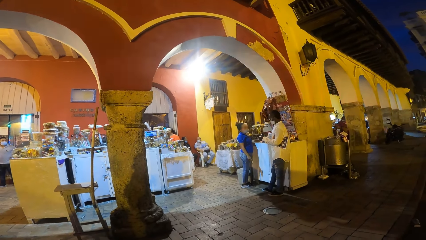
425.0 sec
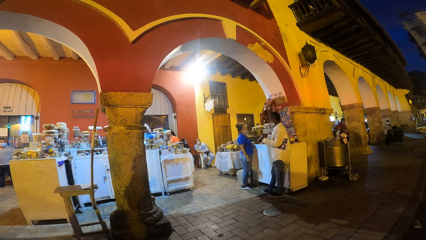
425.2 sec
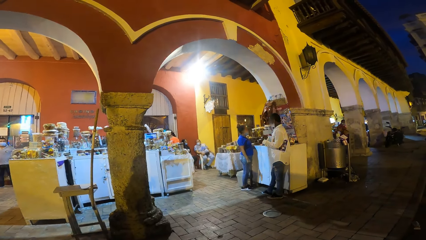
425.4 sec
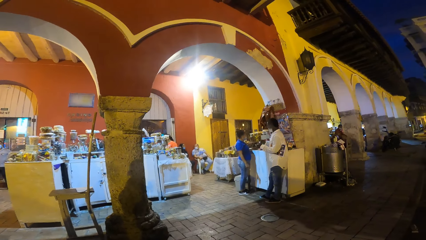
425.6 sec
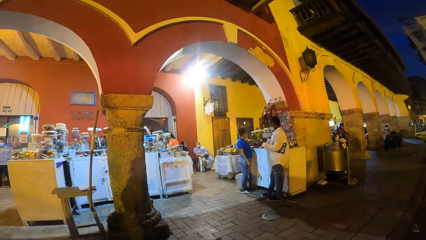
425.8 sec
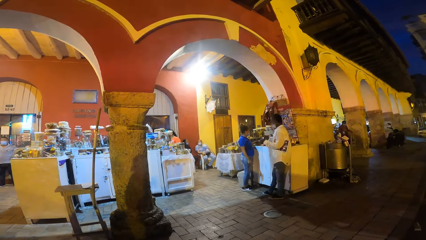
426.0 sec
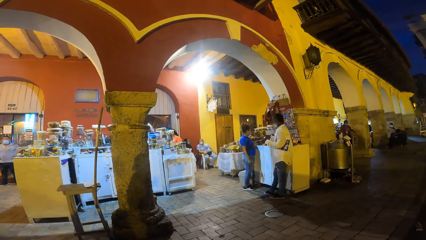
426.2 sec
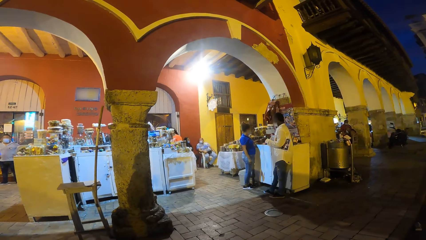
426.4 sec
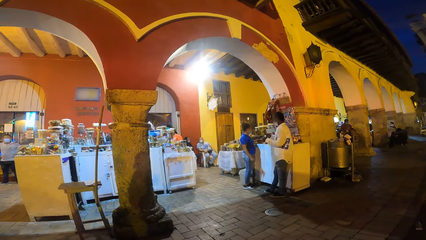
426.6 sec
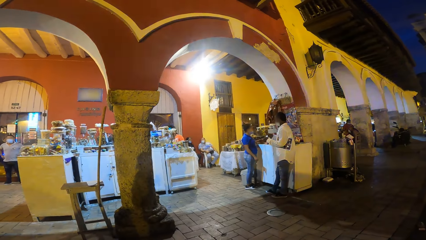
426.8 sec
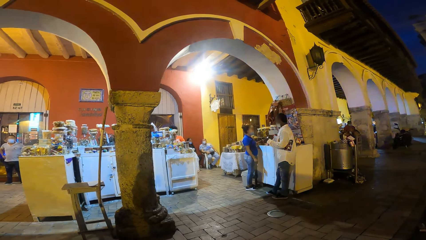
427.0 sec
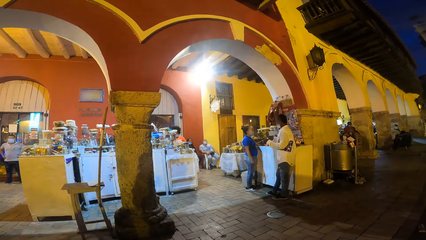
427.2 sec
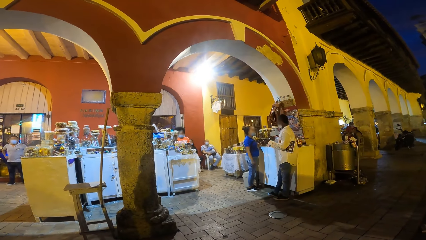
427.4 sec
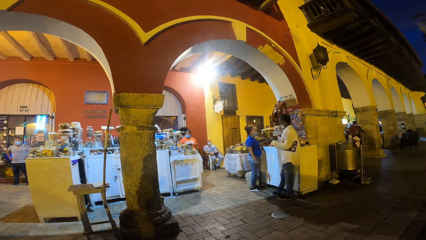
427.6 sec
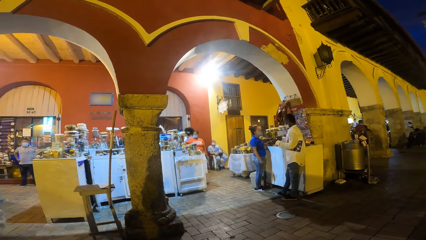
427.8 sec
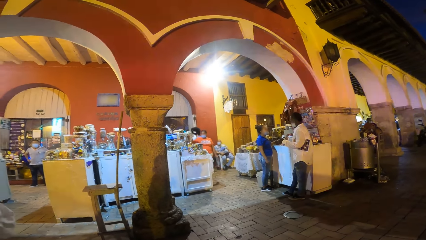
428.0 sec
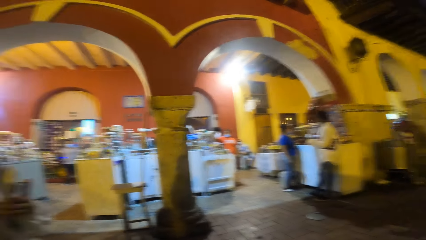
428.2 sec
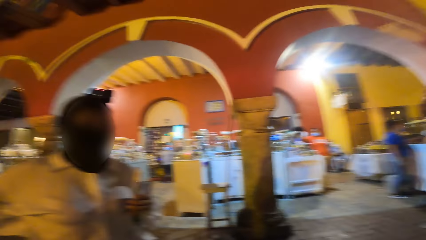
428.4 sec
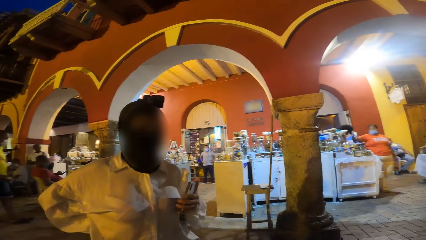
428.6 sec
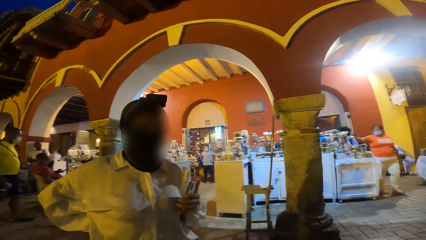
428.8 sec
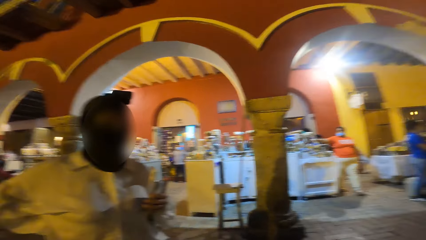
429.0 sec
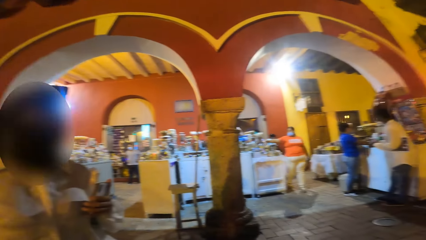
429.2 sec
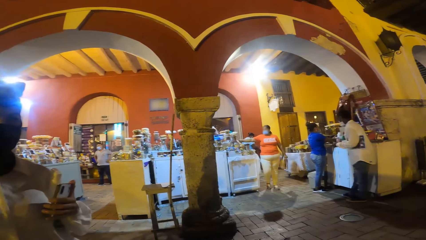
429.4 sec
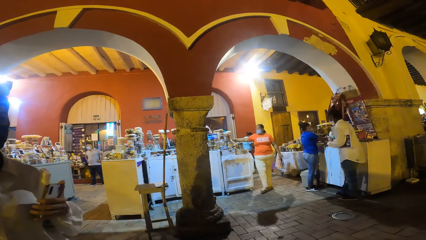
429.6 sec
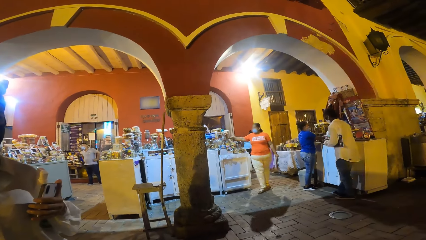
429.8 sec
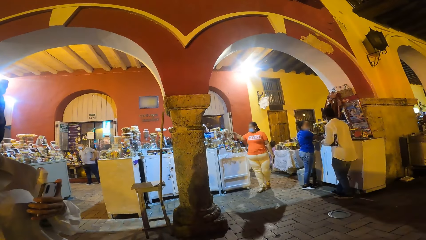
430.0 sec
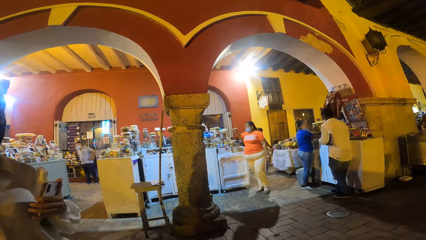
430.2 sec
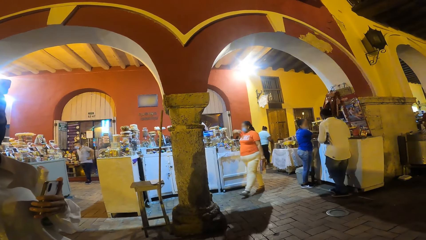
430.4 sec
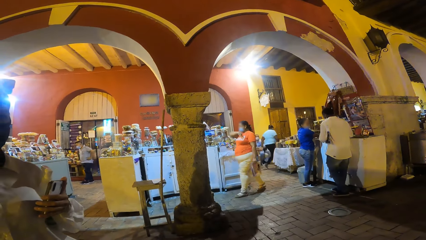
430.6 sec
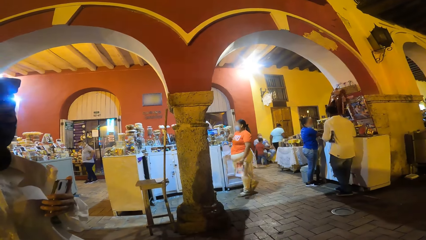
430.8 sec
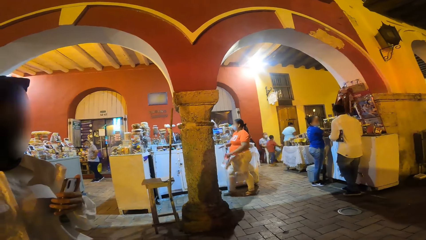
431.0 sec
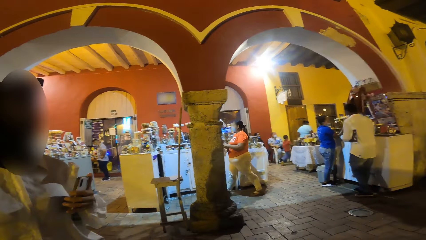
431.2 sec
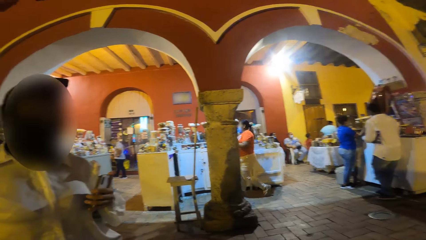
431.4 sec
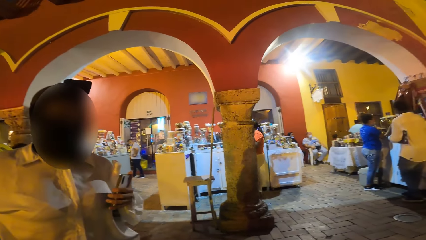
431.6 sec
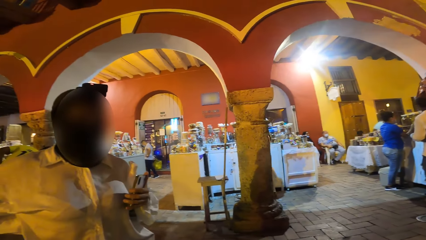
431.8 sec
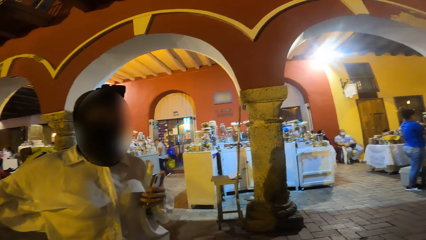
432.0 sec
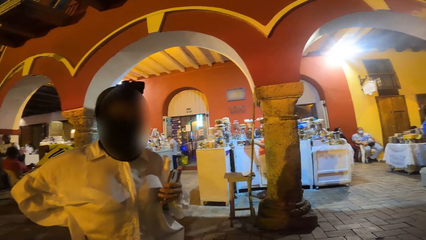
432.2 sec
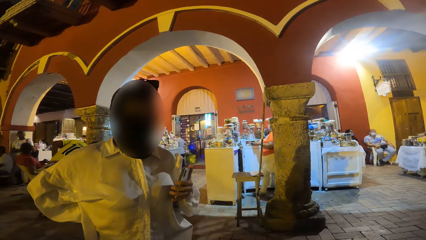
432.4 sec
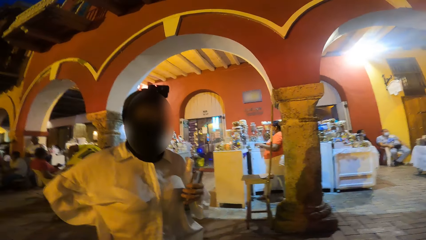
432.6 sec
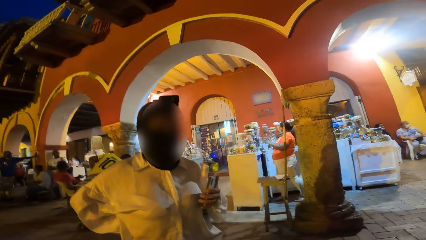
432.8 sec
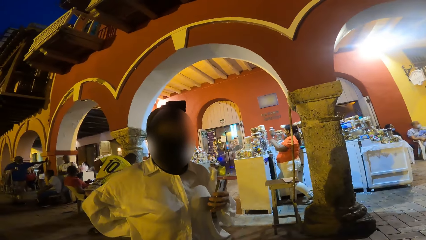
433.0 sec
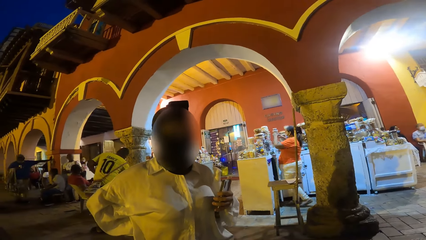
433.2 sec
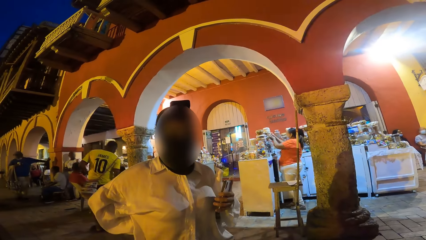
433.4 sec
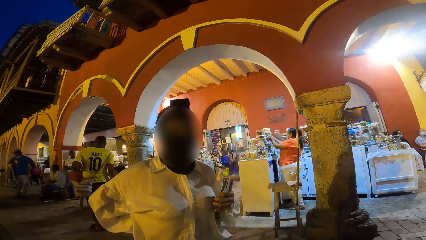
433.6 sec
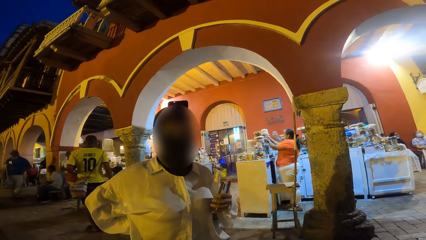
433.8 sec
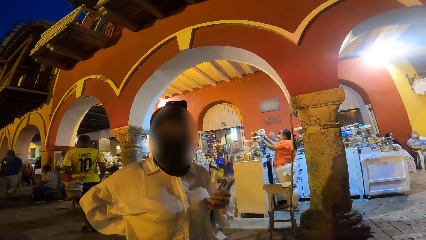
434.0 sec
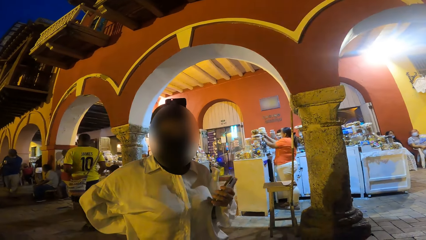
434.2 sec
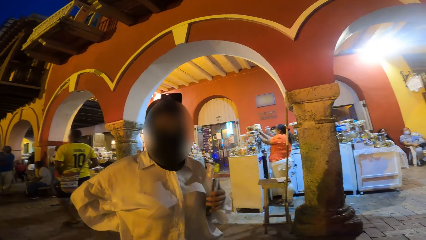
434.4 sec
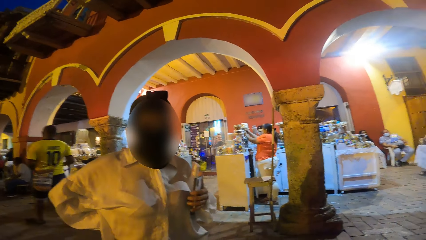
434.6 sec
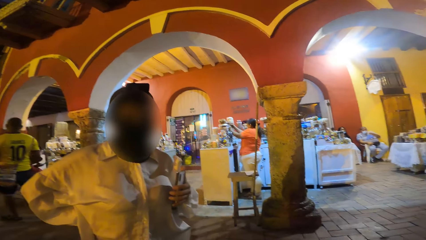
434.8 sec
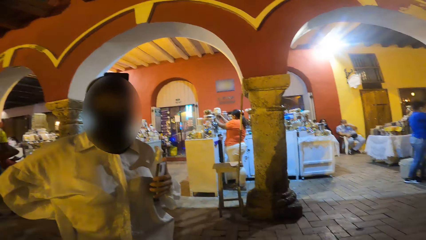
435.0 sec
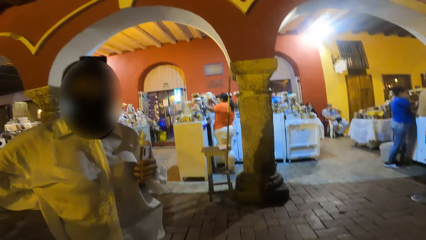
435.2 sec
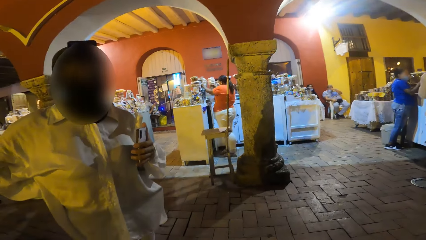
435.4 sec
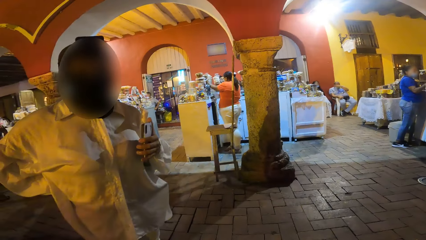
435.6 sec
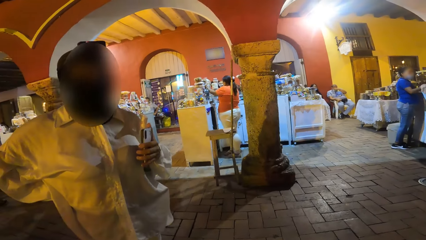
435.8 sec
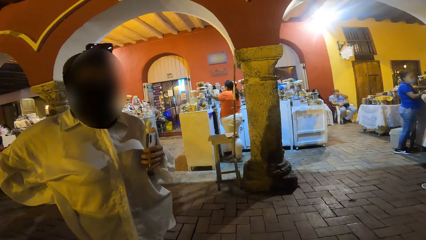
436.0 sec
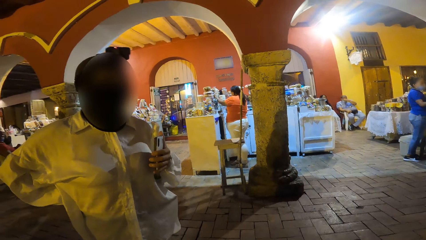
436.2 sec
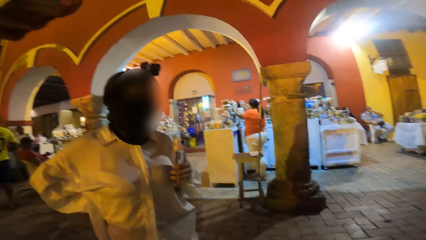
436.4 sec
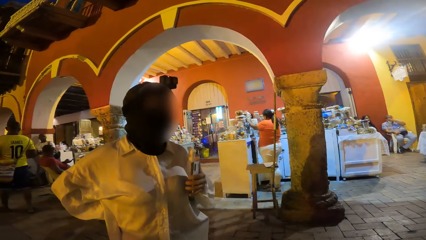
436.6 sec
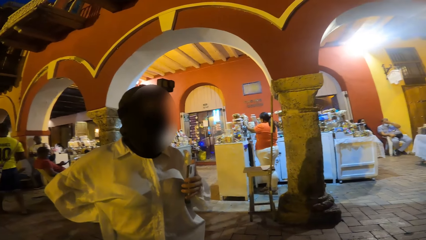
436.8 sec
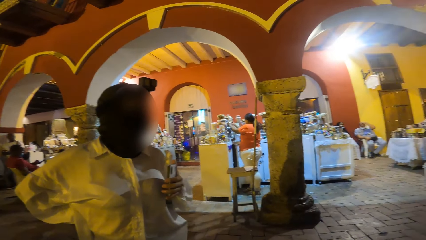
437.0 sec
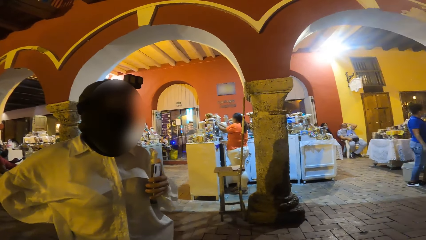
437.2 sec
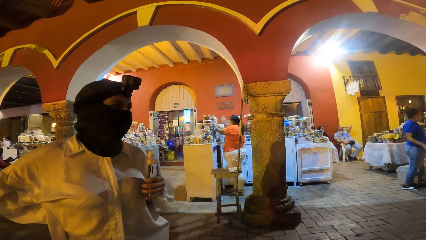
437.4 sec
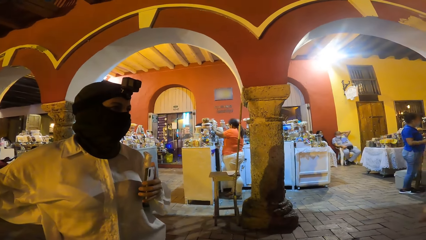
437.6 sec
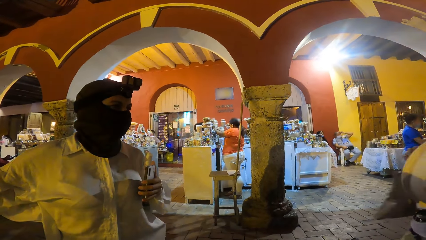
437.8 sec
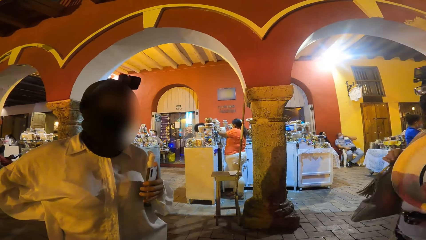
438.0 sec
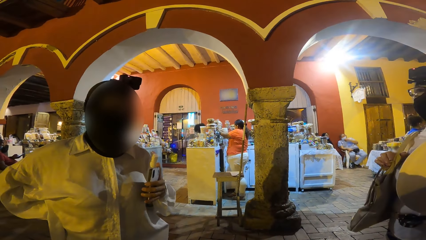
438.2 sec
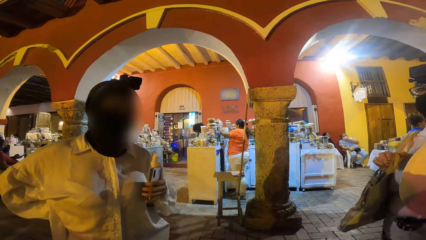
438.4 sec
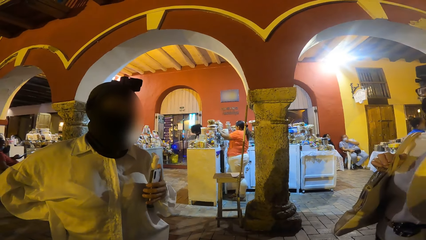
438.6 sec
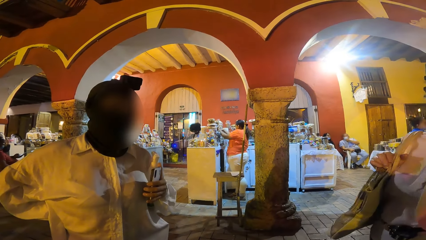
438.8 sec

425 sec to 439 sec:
The man interacts with a woman. The camera wearer places a container on the stall with her right hand. The woman passes a book from her left hand to her right hand. The camera wearer talks to the woman. The woman places the book on the stall with her right hand, and moves containers on the stall with her right hand.

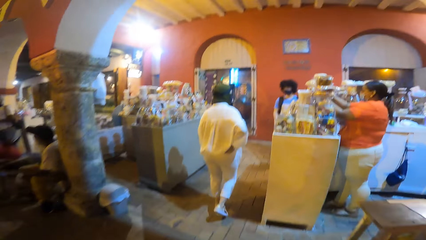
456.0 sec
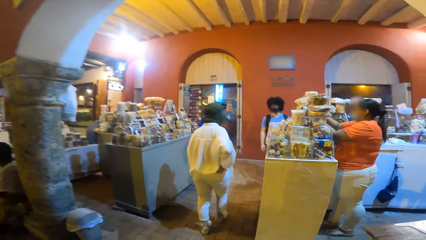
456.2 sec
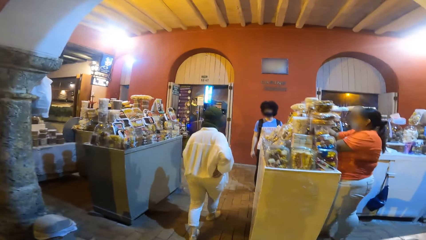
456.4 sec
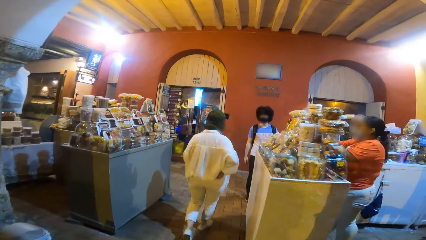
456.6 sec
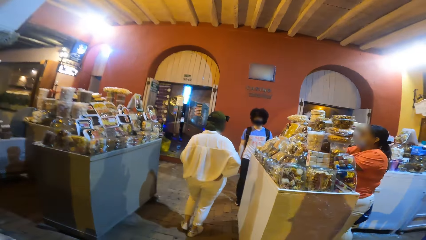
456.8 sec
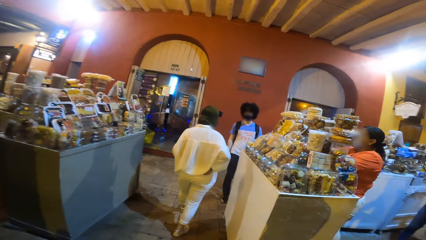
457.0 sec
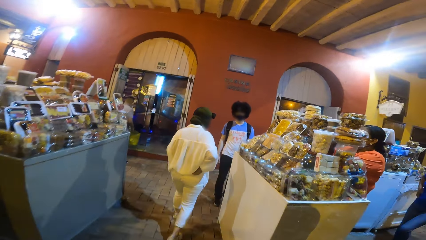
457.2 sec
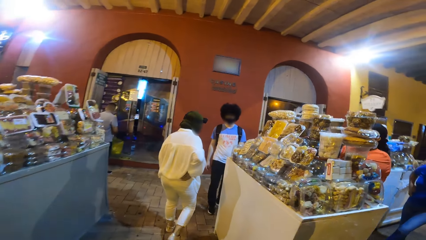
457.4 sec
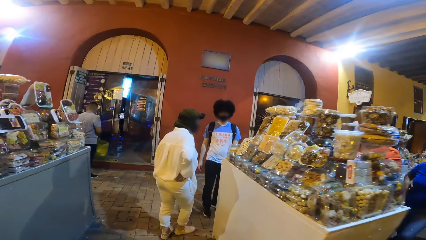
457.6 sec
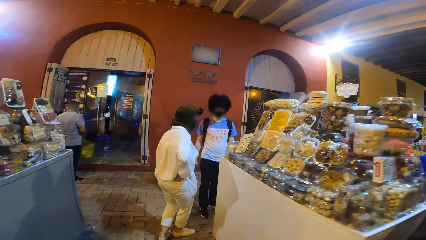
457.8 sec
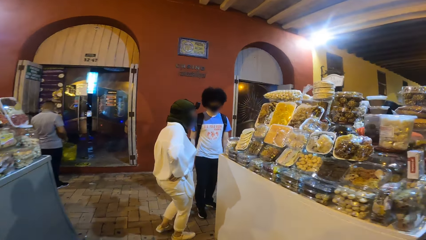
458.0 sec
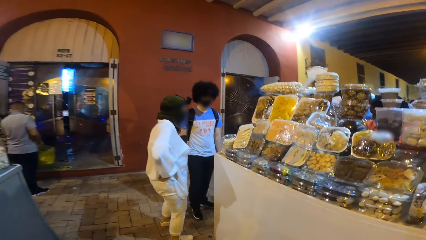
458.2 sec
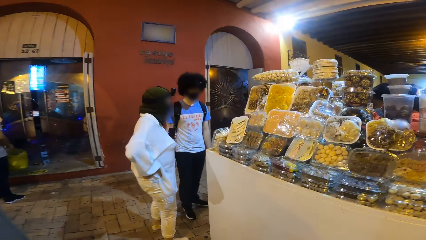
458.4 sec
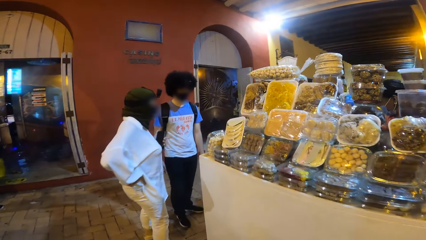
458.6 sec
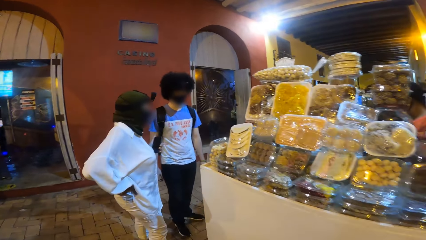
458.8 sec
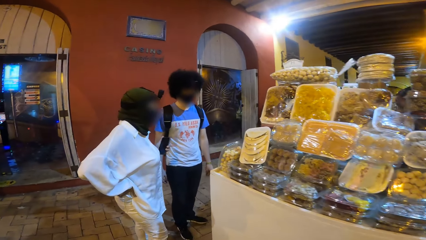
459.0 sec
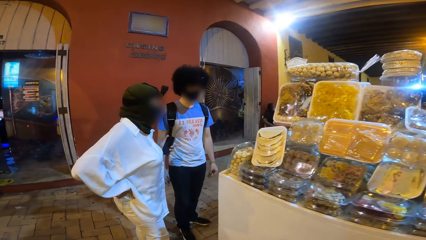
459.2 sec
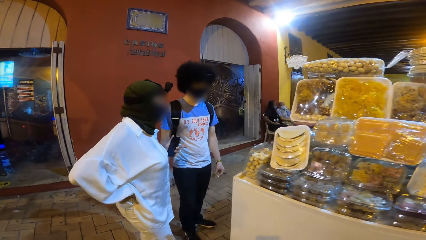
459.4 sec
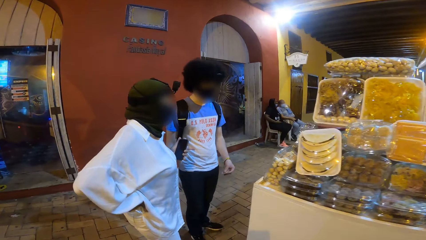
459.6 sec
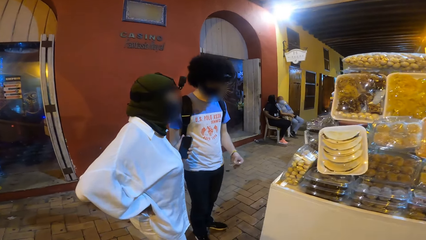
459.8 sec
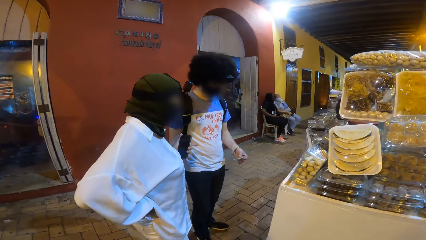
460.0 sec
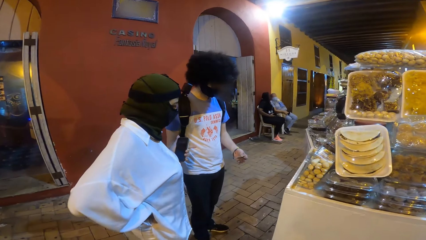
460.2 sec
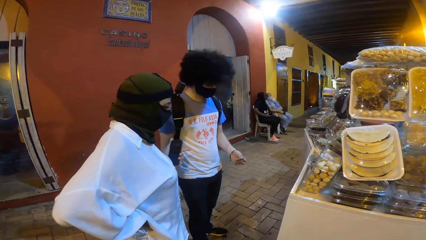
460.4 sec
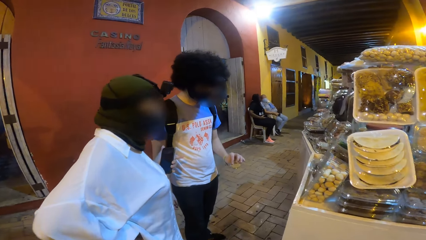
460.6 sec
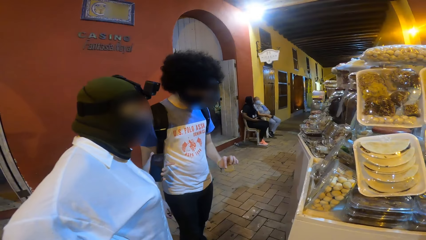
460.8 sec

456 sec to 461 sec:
The camera wearer walks. The man holds the cookie with his left hand.
